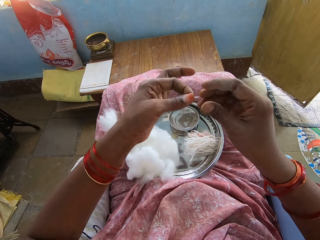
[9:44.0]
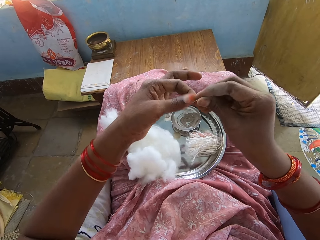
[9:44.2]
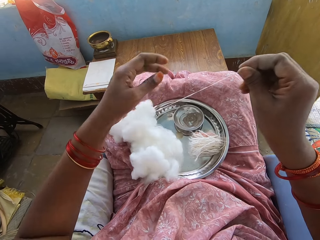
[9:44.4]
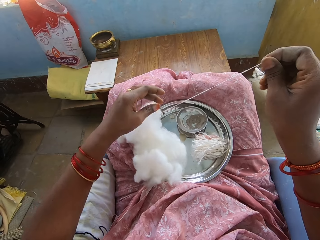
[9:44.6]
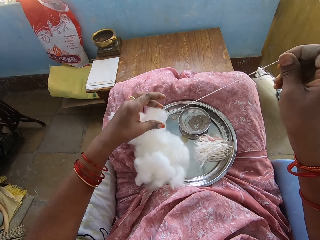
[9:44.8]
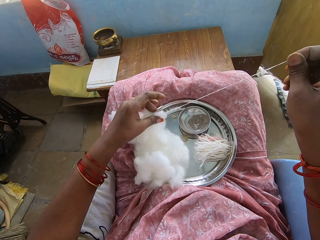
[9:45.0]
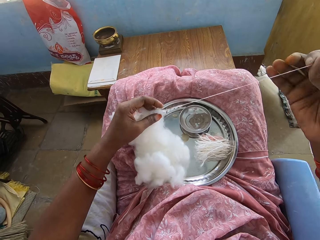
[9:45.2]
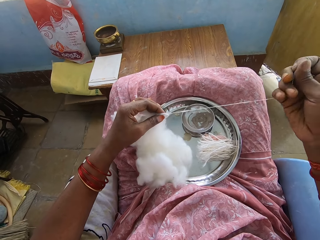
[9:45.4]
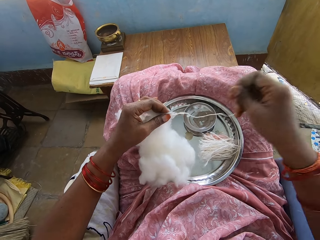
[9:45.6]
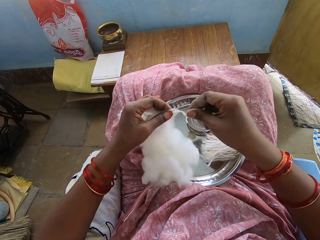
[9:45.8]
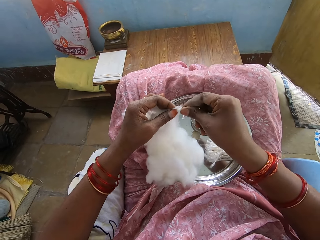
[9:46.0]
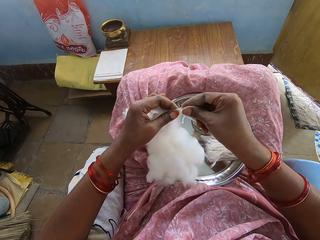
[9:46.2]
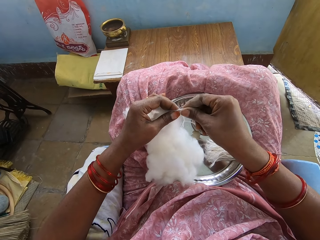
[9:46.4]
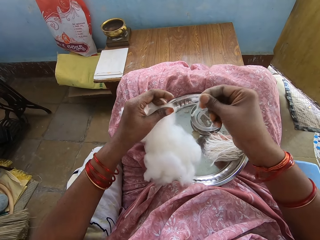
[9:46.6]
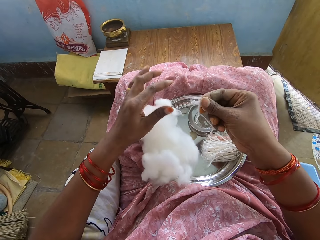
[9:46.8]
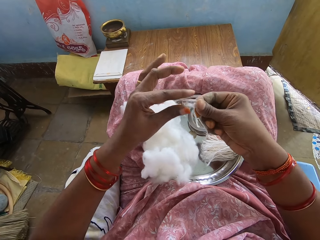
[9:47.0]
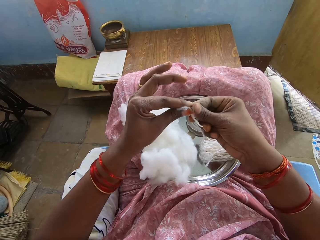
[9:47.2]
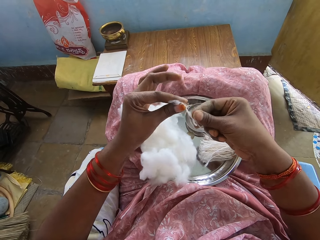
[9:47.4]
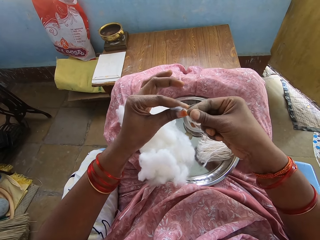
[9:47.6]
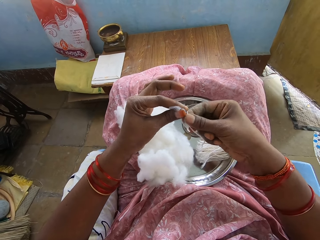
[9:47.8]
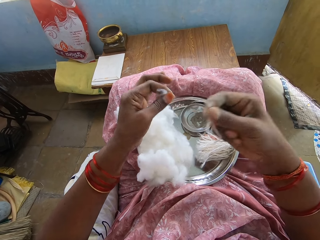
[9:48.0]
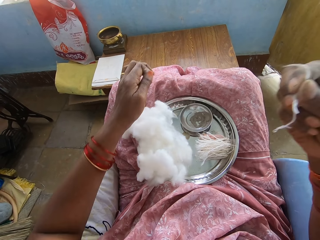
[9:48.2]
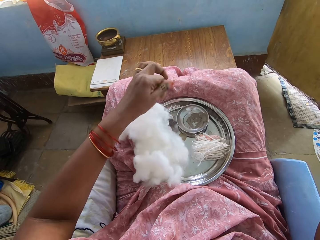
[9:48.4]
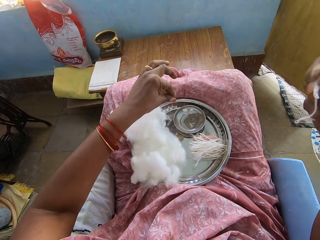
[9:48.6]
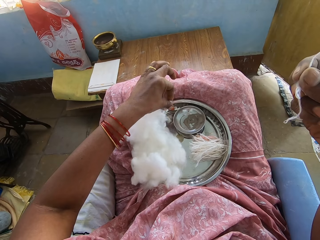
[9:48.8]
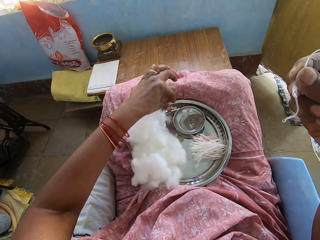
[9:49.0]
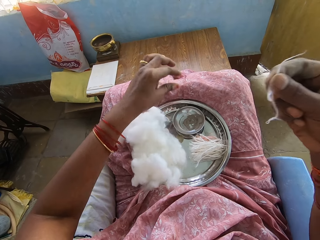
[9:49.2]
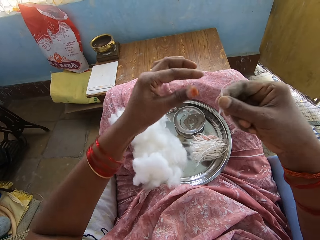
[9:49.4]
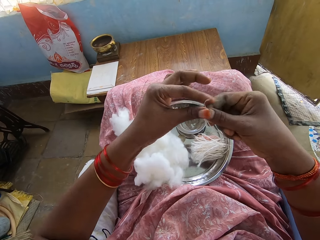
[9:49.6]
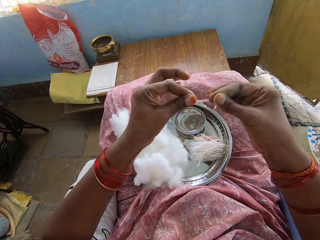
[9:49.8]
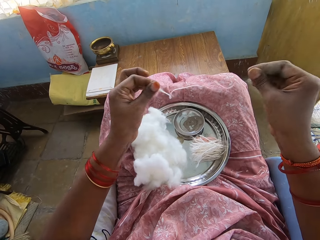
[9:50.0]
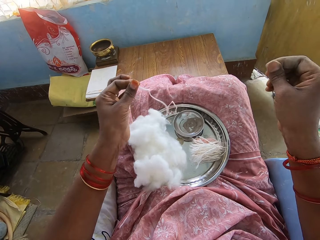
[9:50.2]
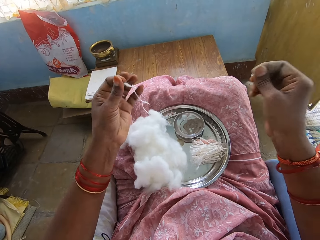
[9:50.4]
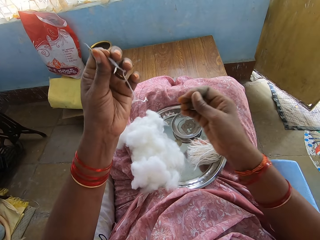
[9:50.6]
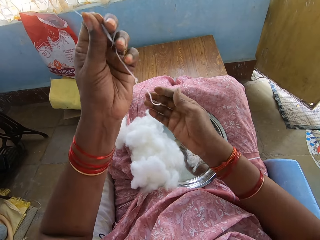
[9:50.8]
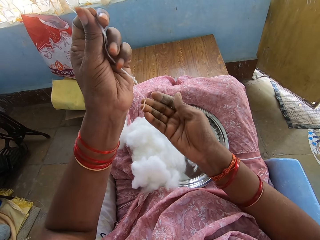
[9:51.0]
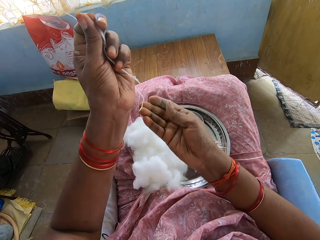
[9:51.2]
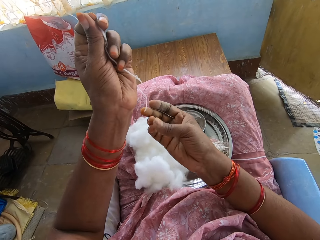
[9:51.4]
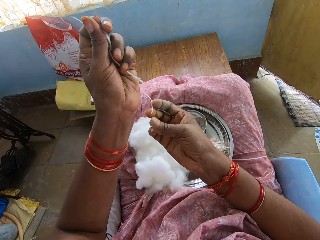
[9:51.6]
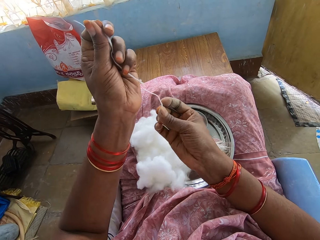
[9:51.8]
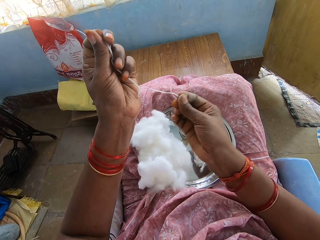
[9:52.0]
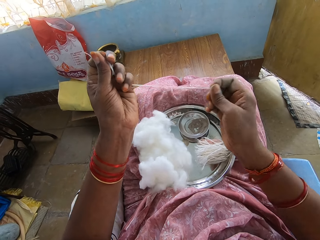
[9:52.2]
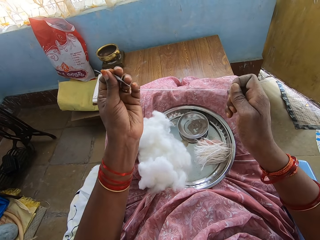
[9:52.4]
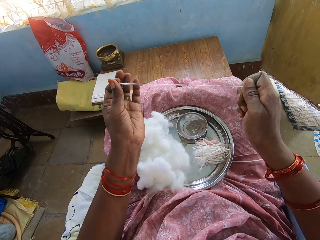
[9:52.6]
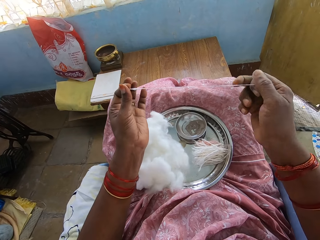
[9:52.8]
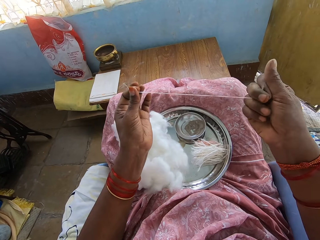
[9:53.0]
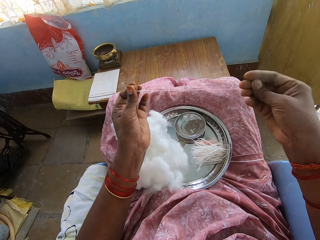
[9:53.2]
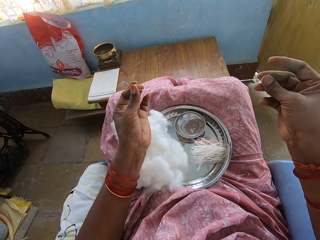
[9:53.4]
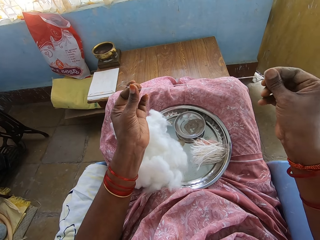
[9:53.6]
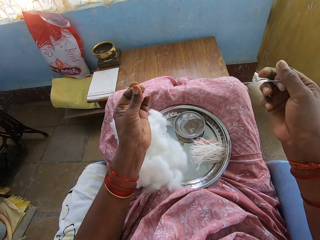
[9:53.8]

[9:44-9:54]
The camera wearer cuts the piece of cotton. They place the cotton wool on the tray. They pull the cotton into a thin layer. They cut the cotton wool. They touch the cotton with the other hand. They cut the cotton wool. They place the cotton wool on the tray. They pull the cotton wool.

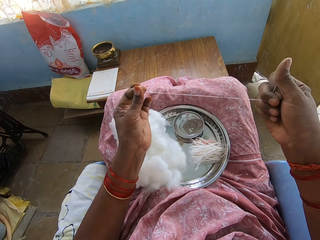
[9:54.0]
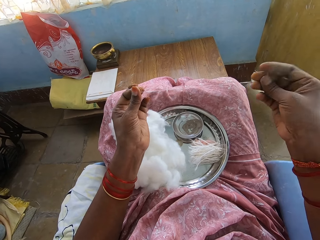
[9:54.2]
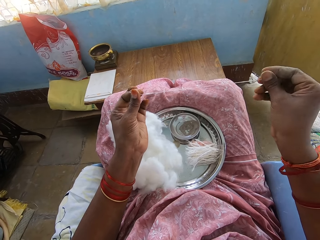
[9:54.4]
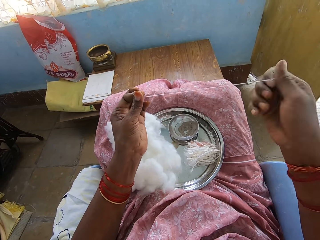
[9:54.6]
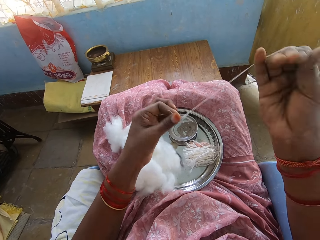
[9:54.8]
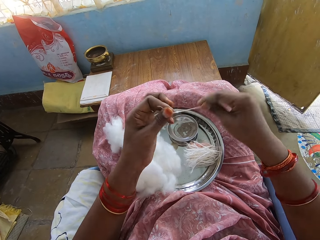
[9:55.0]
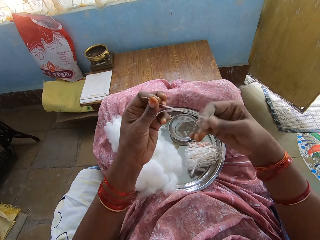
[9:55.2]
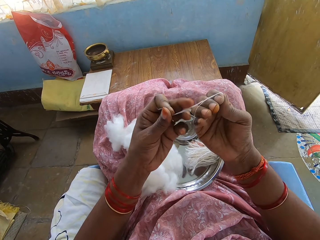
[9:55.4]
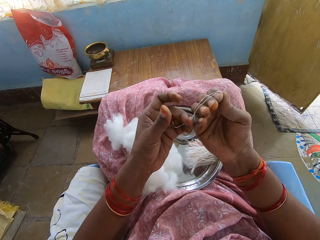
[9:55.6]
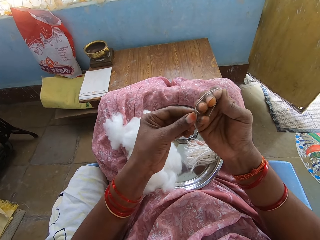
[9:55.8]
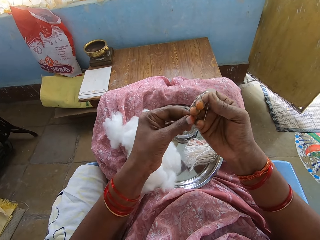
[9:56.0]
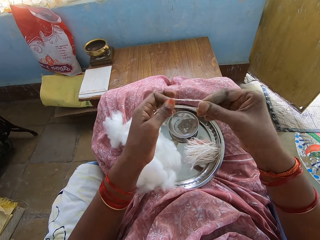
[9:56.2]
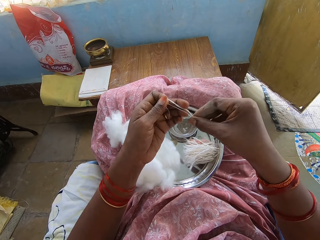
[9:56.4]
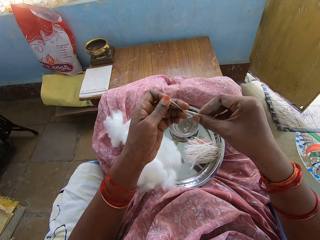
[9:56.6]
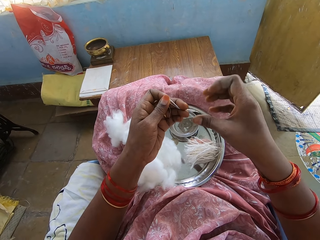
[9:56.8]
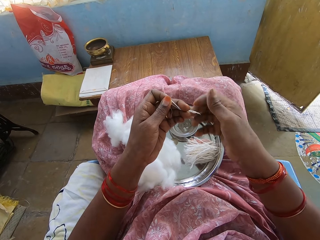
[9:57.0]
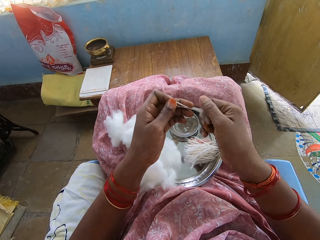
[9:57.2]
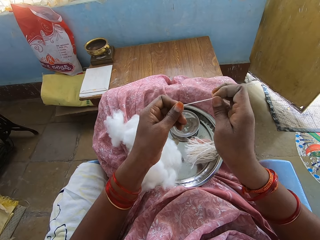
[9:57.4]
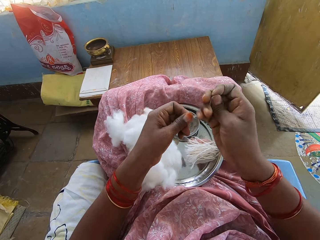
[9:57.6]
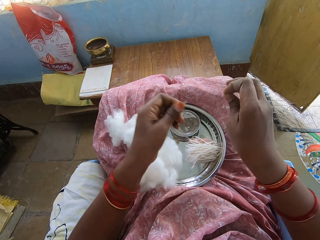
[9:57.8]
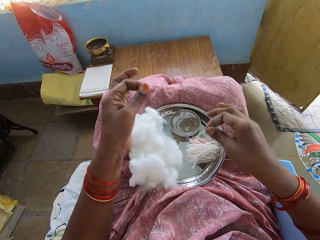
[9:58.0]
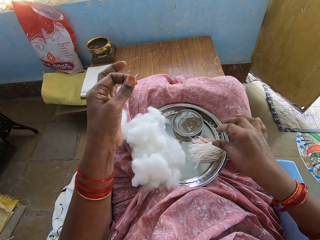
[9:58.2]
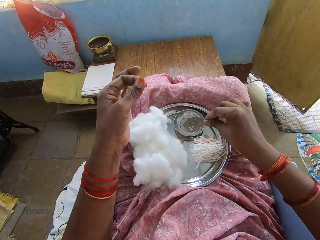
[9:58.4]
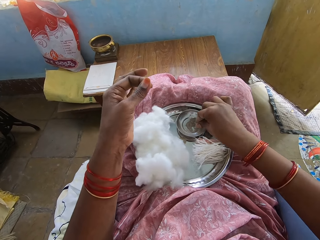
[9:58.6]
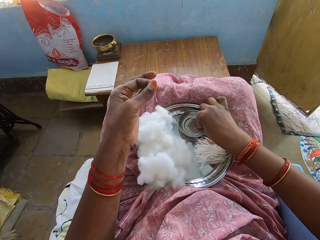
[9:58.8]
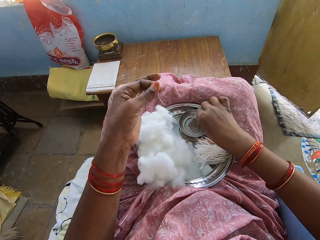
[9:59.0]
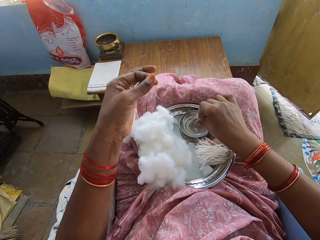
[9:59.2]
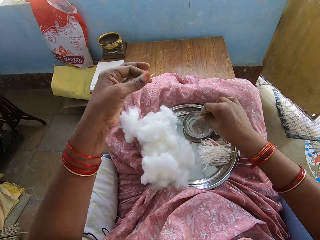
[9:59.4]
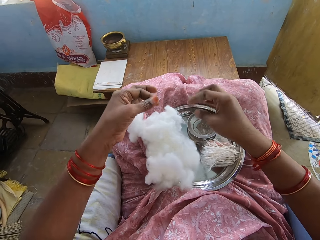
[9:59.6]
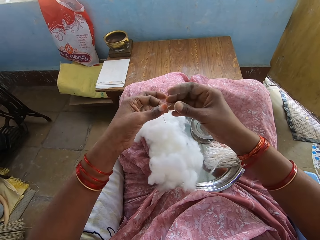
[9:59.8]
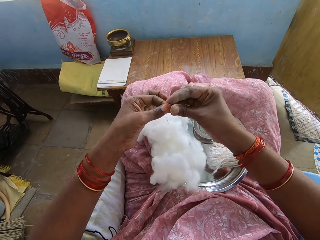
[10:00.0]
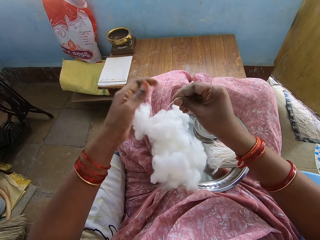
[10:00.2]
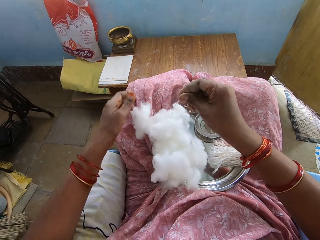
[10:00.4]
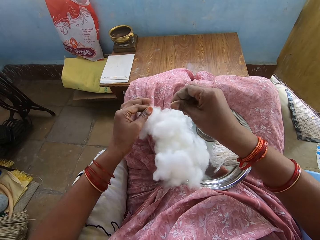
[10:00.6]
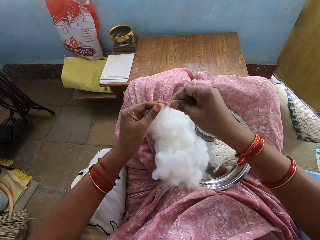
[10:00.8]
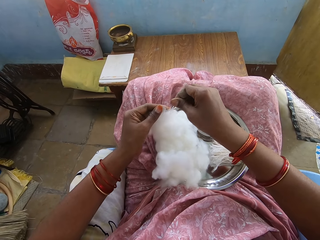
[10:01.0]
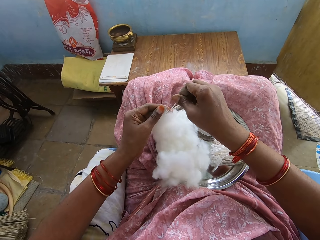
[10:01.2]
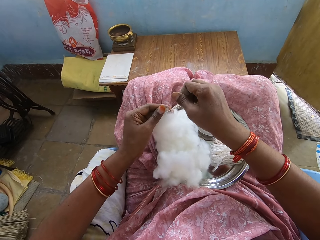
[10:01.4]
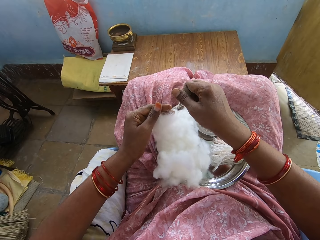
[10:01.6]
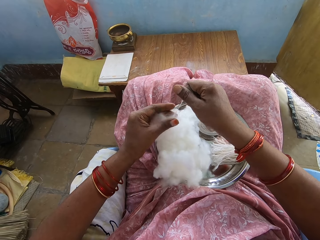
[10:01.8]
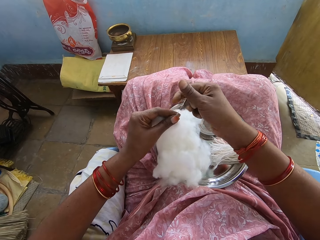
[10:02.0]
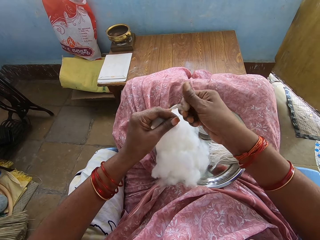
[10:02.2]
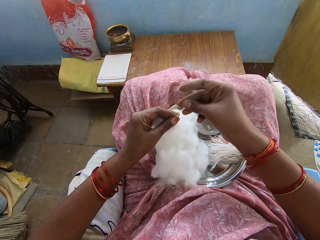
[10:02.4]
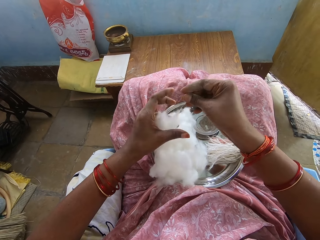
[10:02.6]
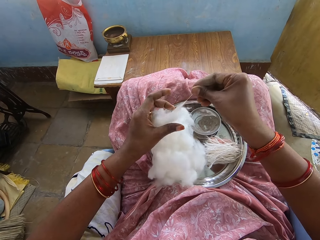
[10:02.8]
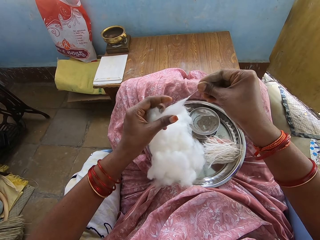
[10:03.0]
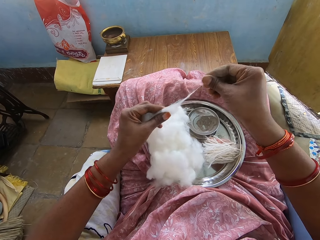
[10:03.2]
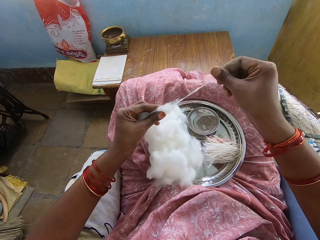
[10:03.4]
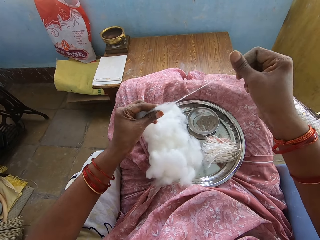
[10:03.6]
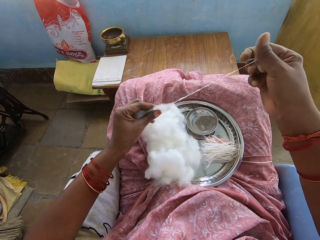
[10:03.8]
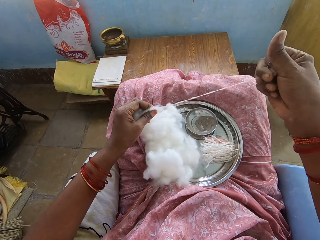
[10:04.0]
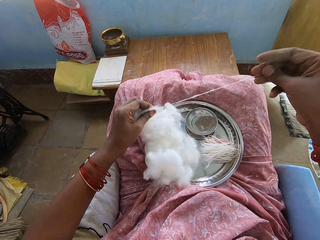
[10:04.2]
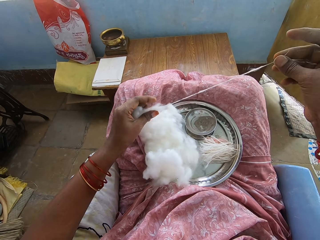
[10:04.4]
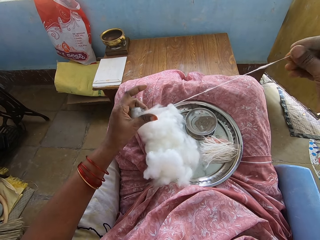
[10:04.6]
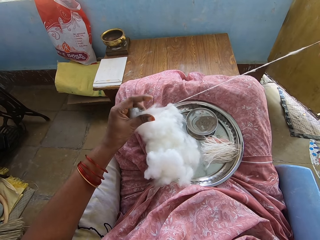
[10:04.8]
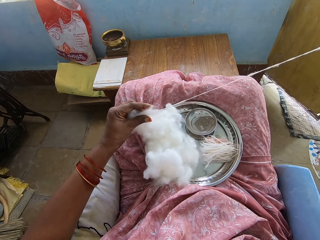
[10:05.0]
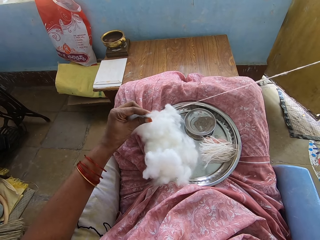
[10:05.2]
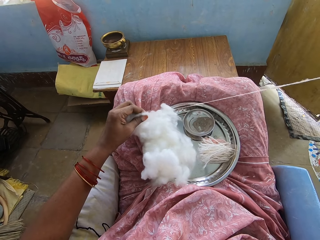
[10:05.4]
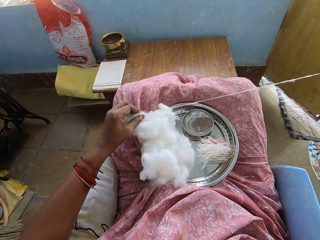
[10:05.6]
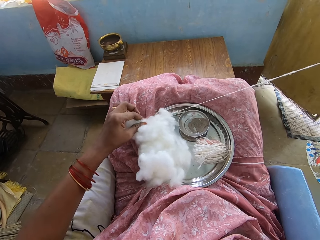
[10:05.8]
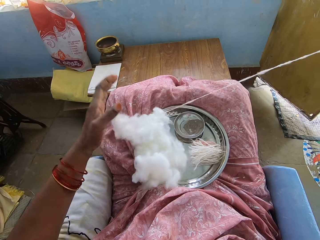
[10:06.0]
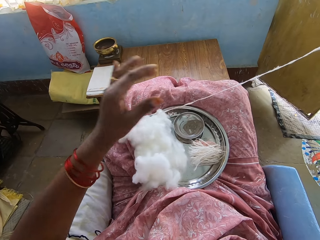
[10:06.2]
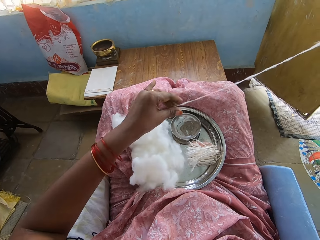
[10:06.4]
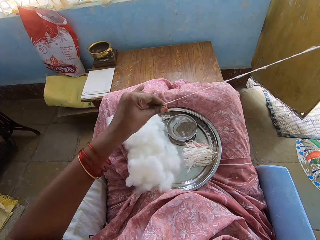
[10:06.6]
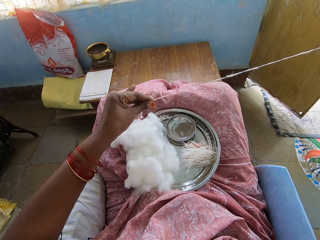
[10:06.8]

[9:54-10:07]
The camera wearer rolls the cotton wool on the hand. They remove the rolled part from the hand. They cut the cotton wool. They place the cotton wool on the tray. They pick up powder from the bowl. They touch the cotton wool. They pull the cotton into a thin layer.
